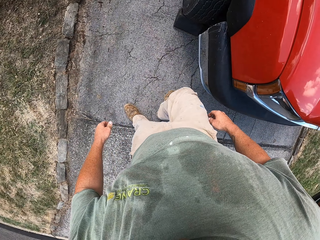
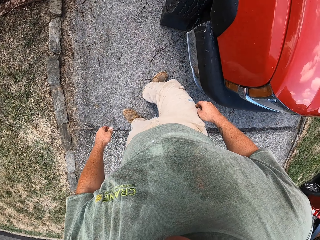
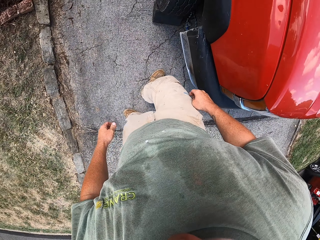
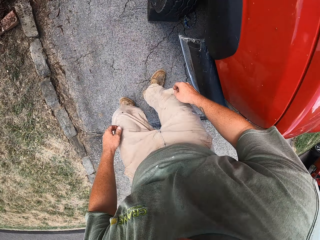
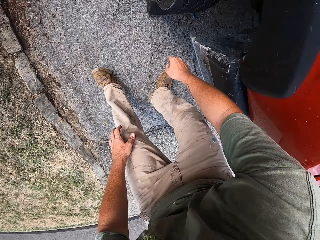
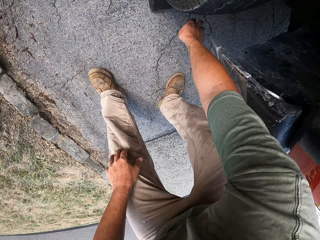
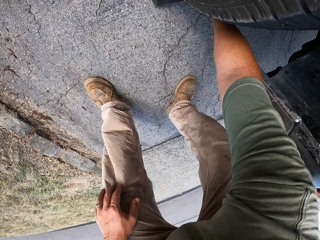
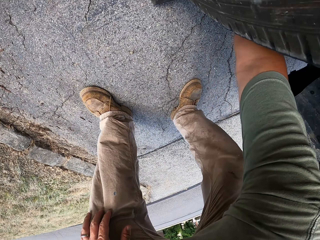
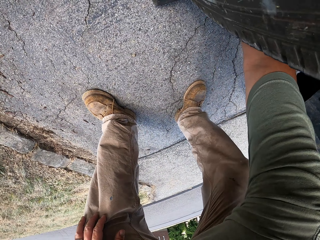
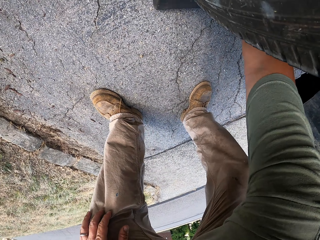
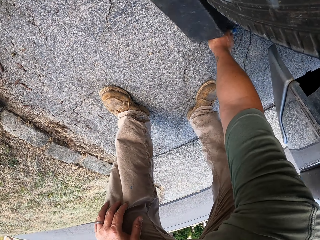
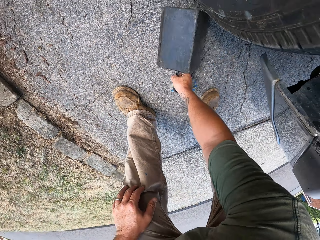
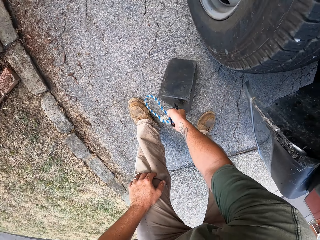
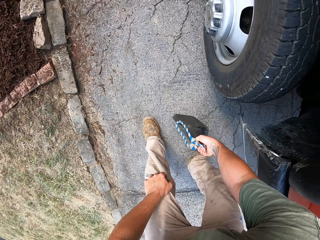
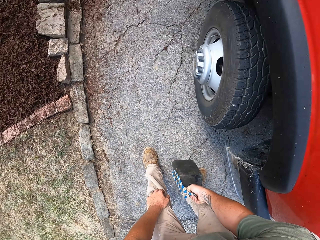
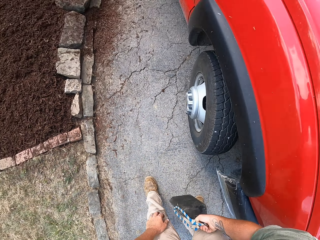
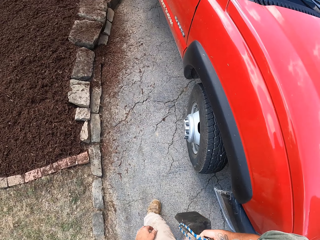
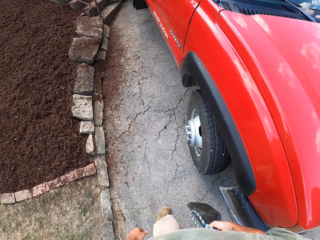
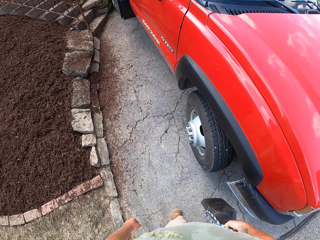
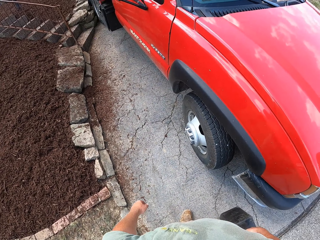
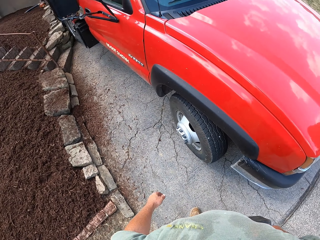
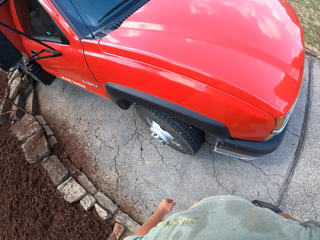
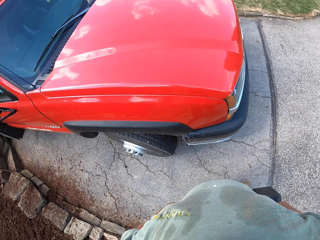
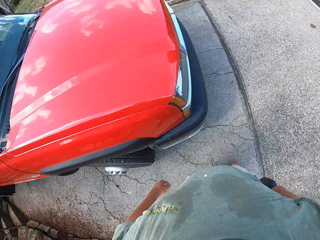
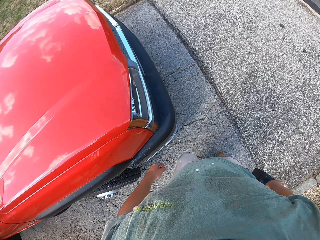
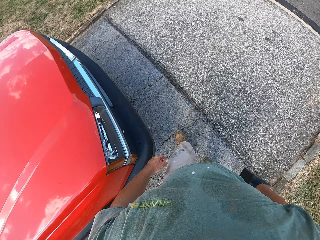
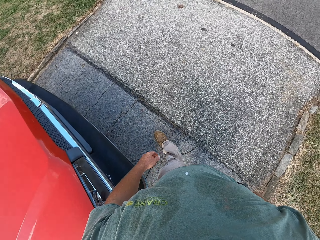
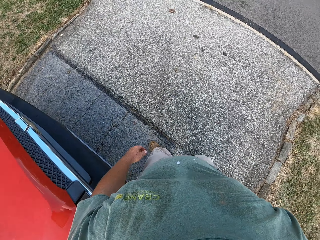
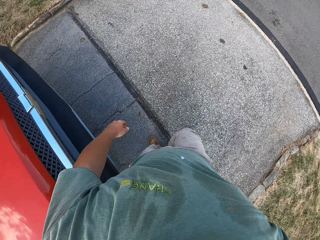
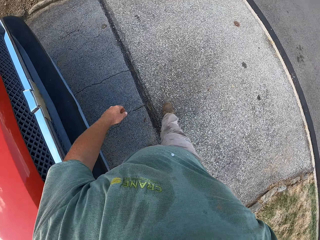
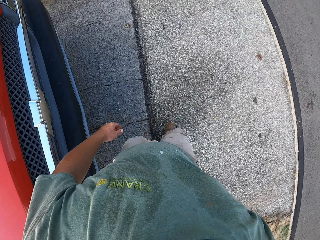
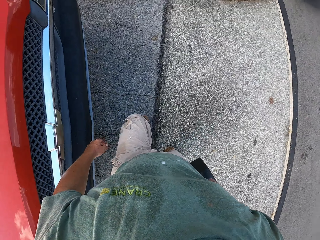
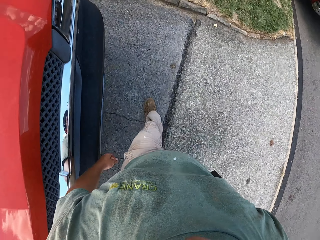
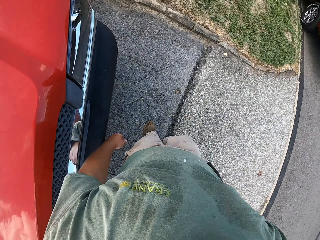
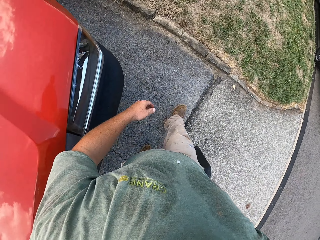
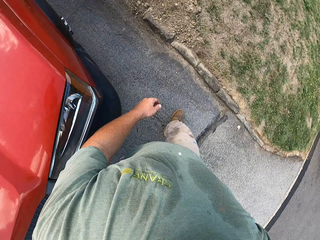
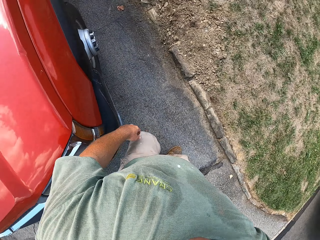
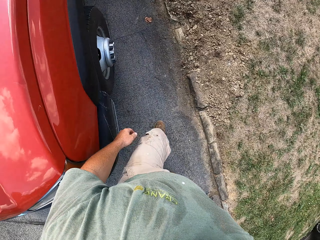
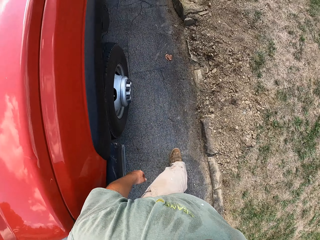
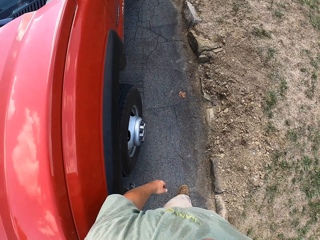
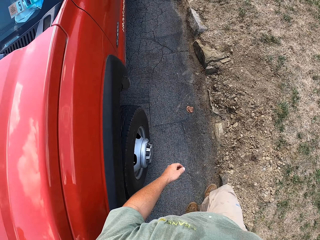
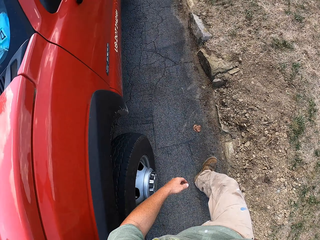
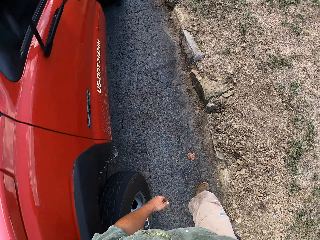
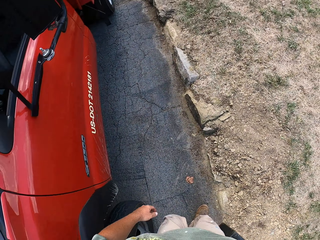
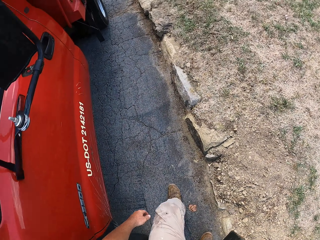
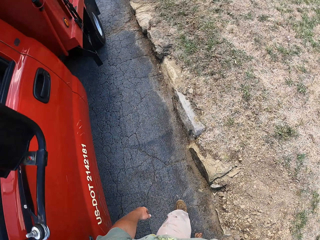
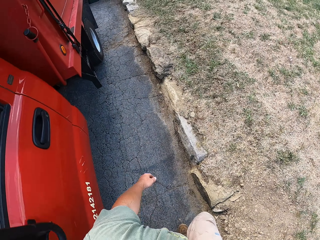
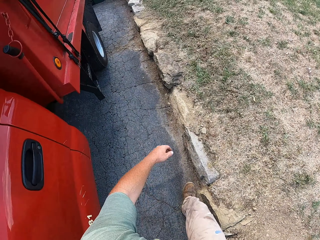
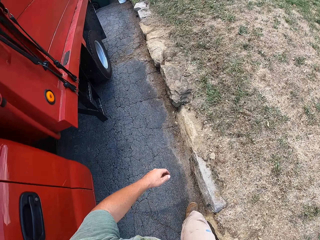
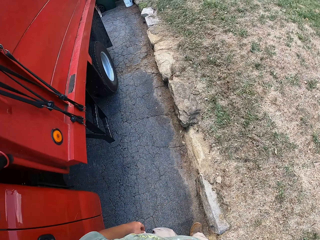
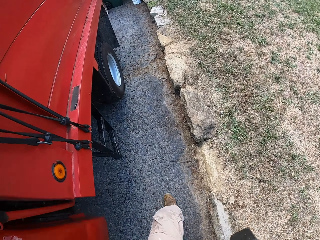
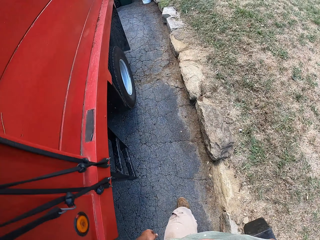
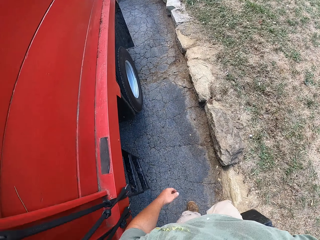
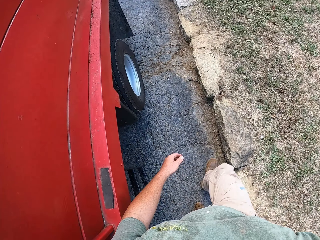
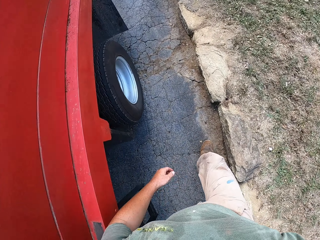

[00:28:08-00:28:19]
The camera wearer picks up a stone.

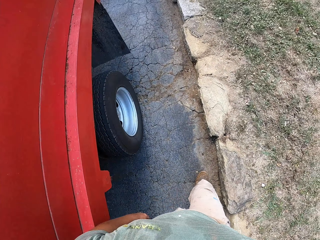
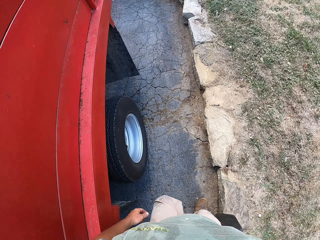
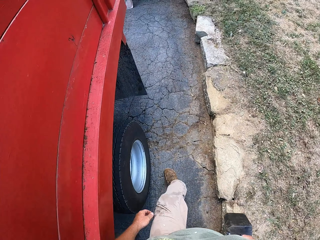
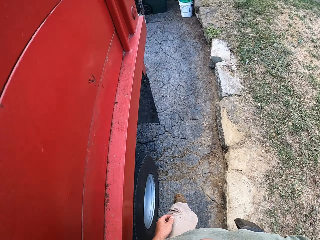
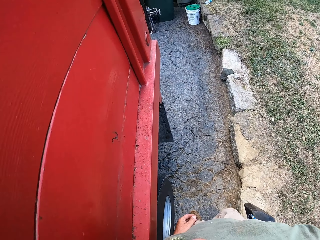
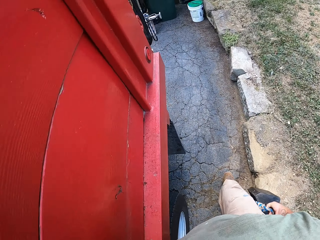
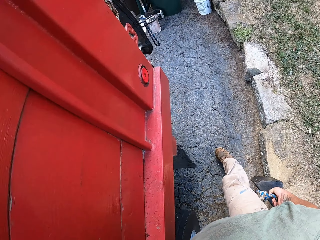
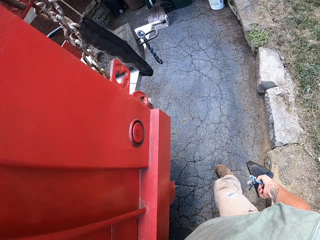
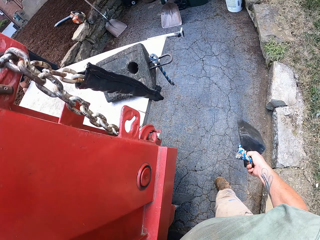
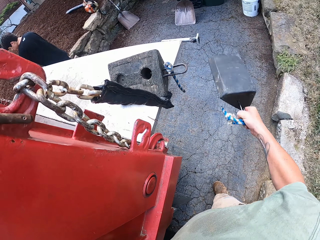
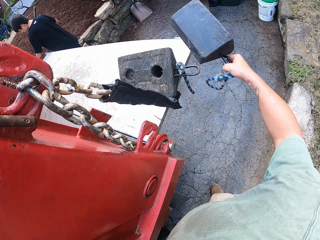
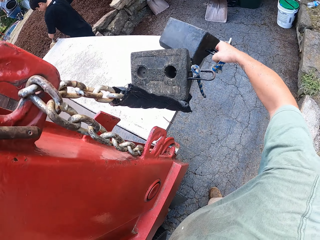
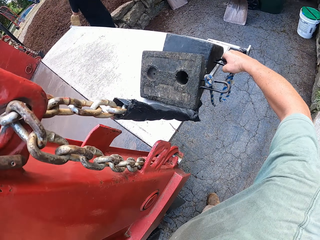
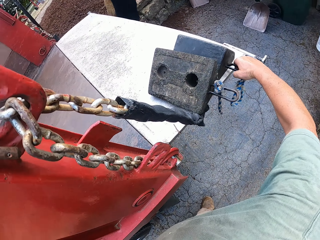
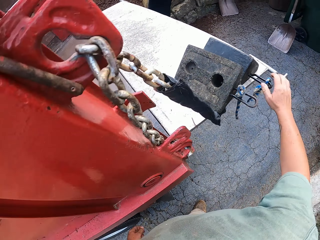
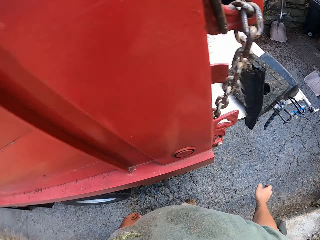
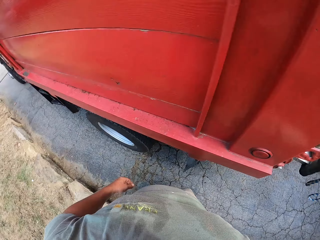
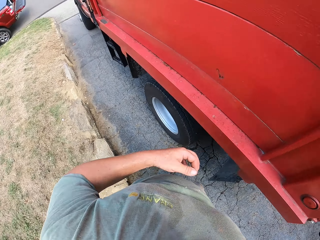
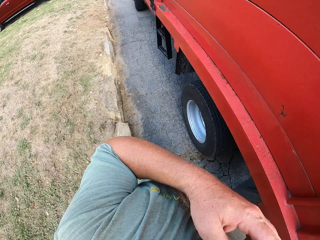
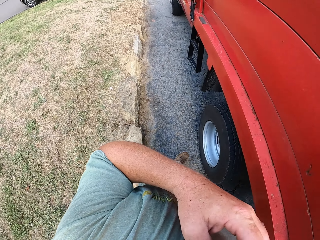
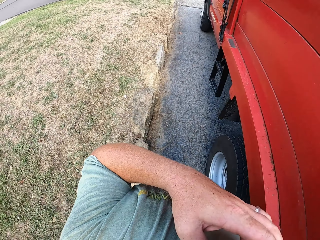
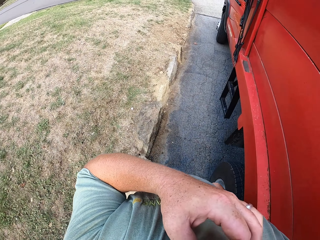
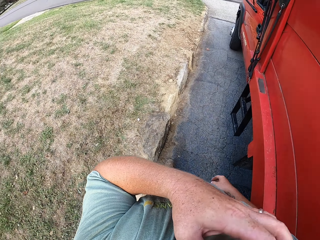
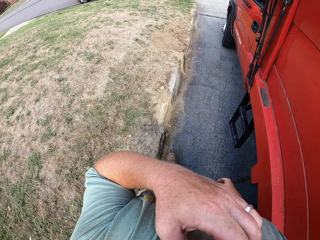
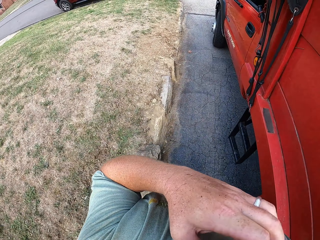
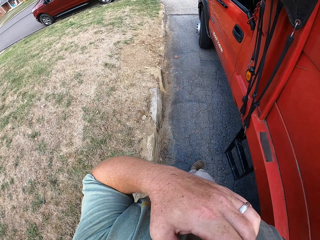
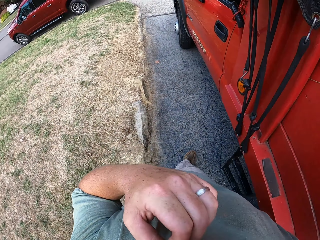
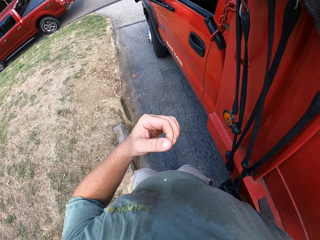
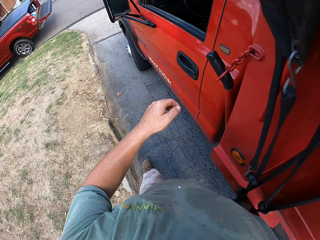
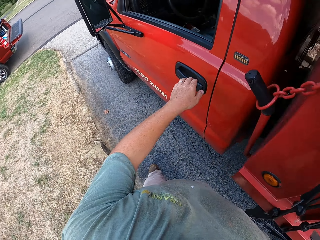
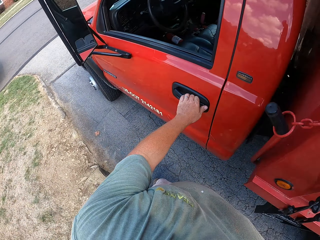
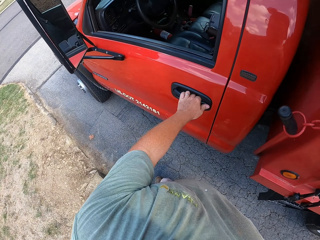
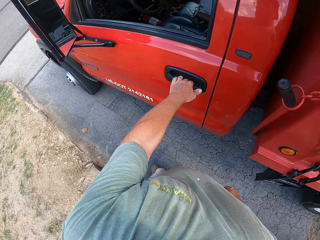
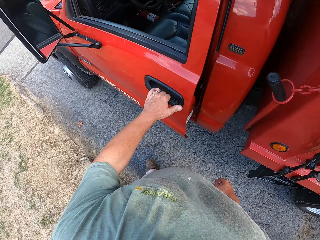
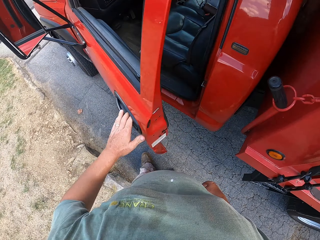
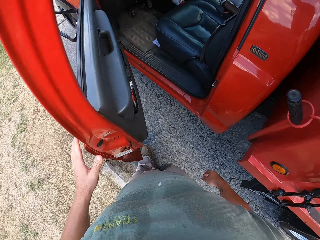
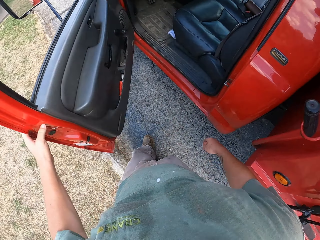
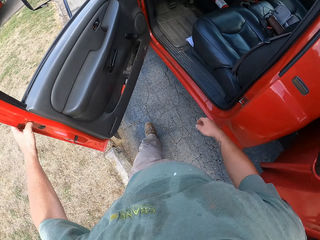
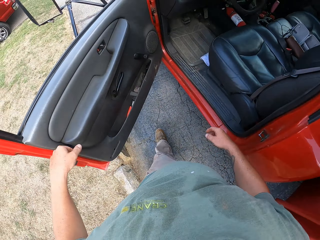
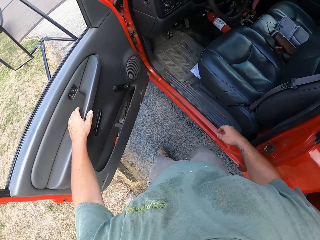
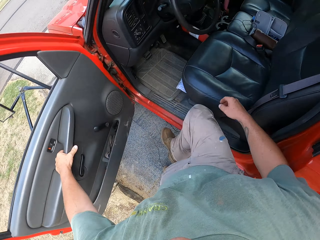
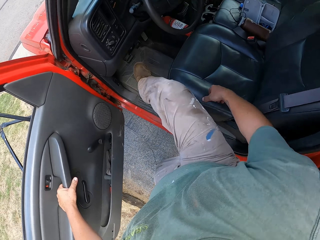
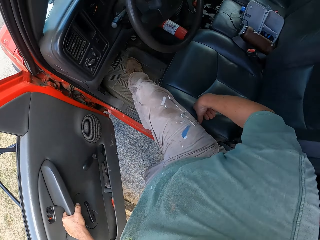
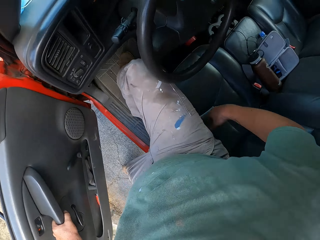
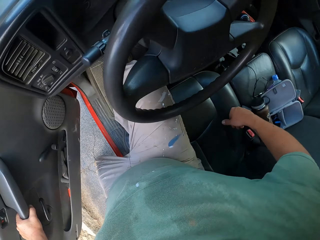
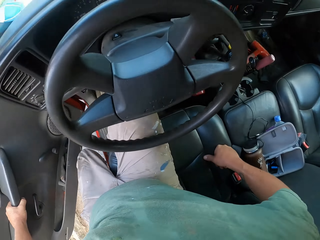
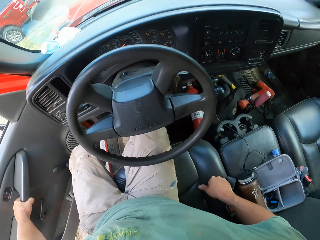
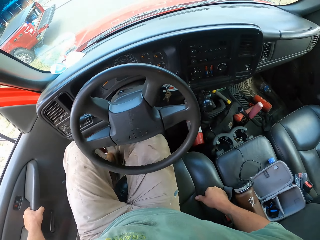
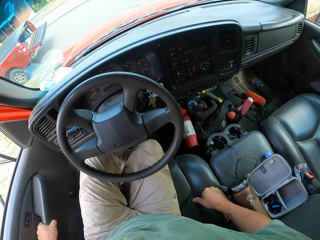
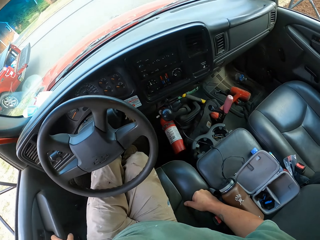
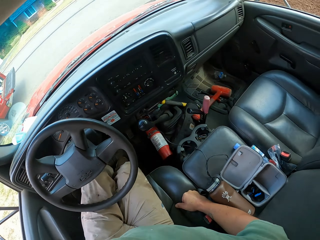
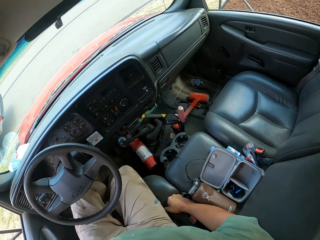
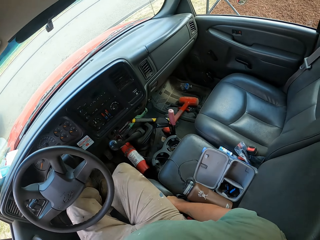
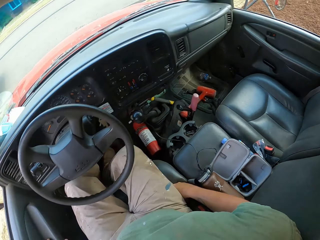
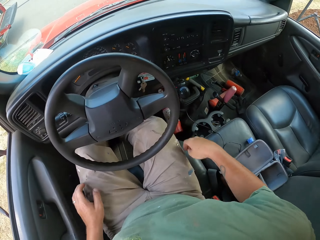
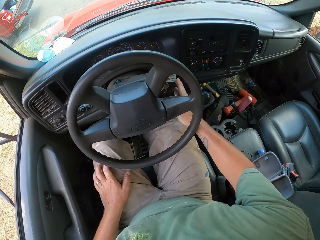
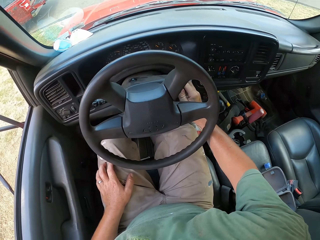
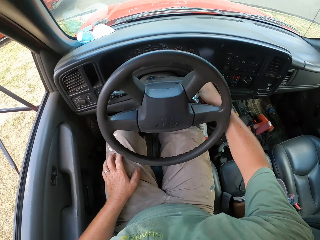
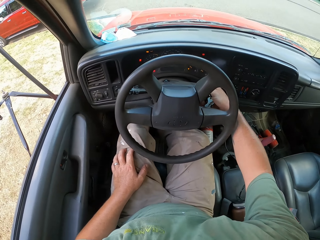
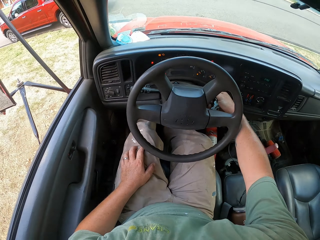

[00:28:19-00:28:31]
The camera wearer places the stone at the back of the vehicle. They open the door of the vehicle. They enter the vehicle.
